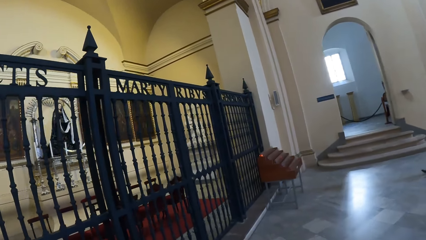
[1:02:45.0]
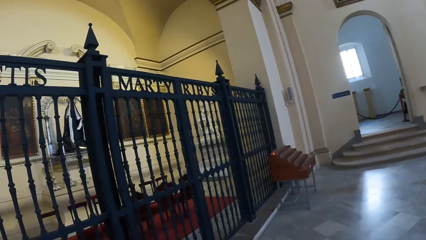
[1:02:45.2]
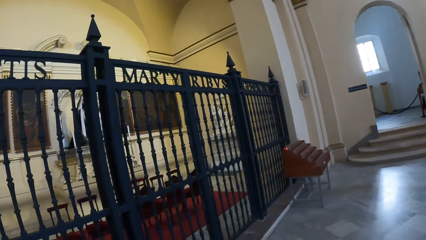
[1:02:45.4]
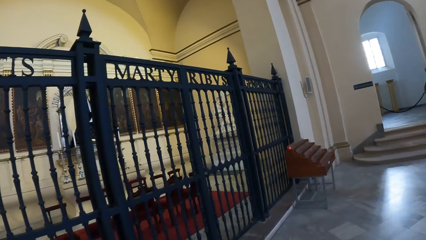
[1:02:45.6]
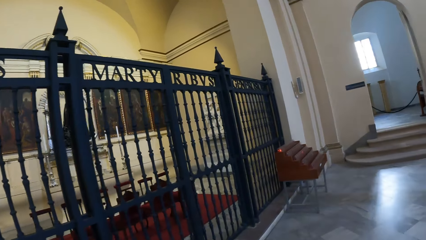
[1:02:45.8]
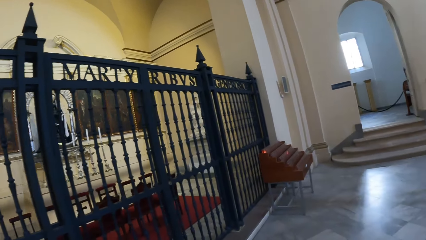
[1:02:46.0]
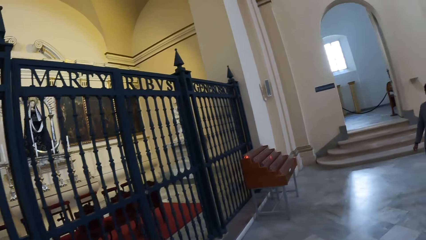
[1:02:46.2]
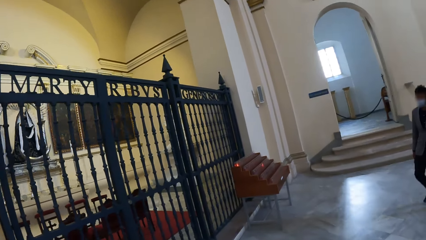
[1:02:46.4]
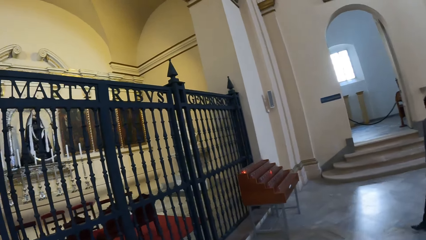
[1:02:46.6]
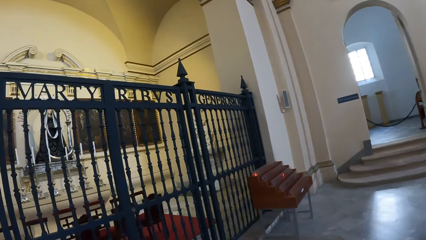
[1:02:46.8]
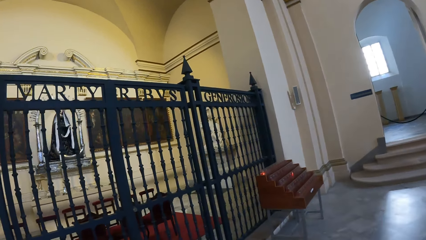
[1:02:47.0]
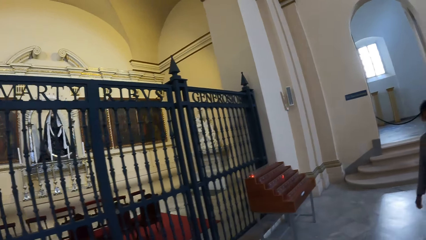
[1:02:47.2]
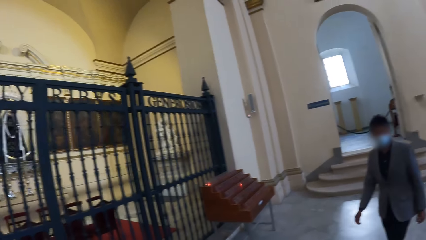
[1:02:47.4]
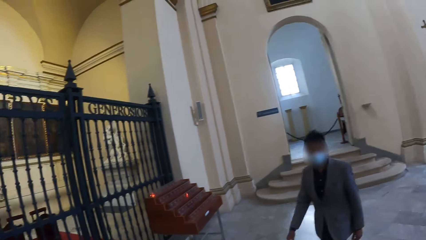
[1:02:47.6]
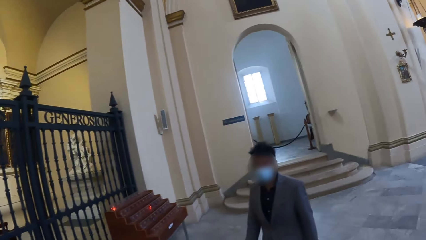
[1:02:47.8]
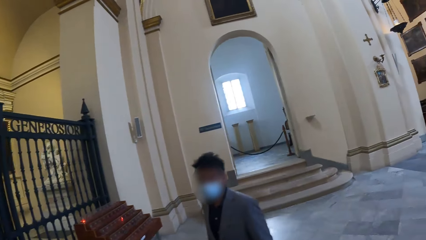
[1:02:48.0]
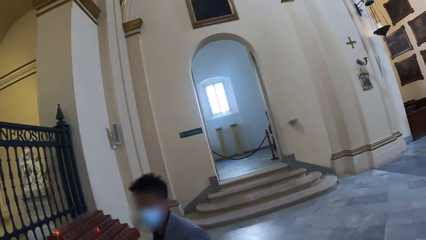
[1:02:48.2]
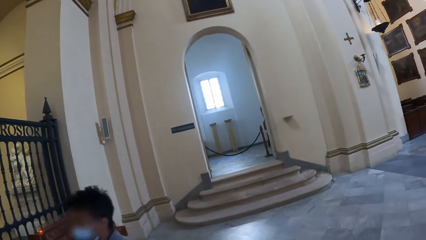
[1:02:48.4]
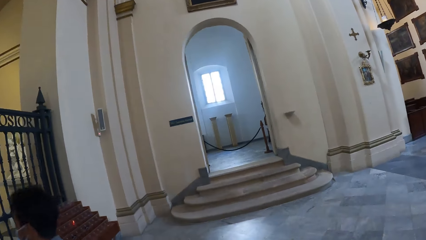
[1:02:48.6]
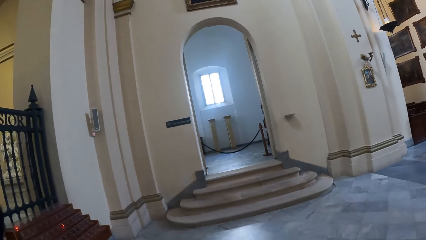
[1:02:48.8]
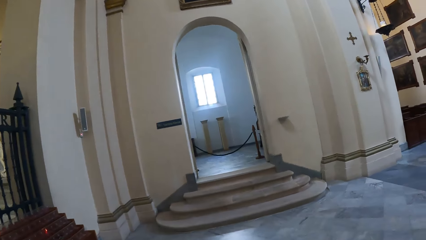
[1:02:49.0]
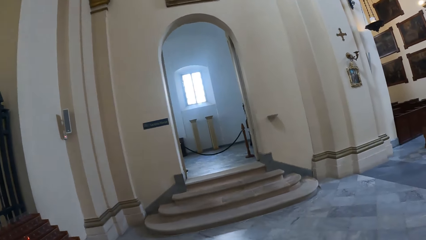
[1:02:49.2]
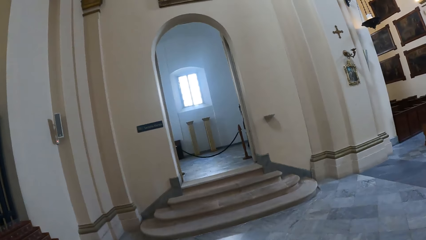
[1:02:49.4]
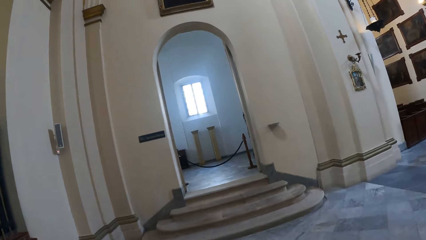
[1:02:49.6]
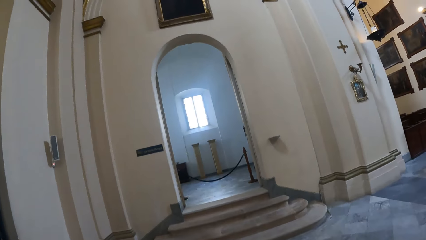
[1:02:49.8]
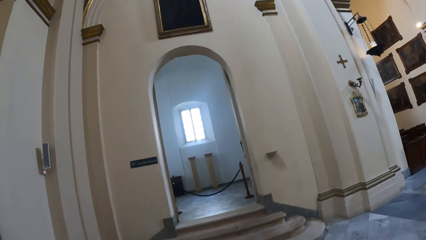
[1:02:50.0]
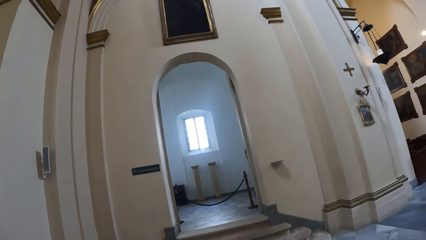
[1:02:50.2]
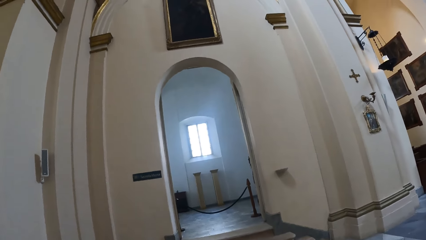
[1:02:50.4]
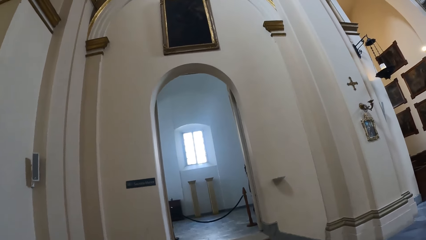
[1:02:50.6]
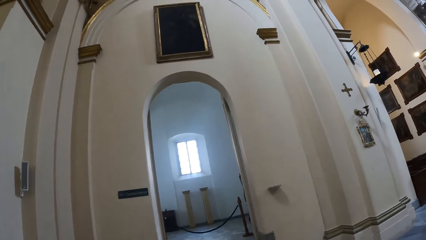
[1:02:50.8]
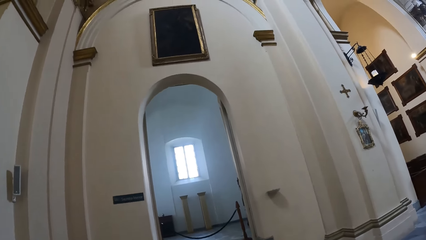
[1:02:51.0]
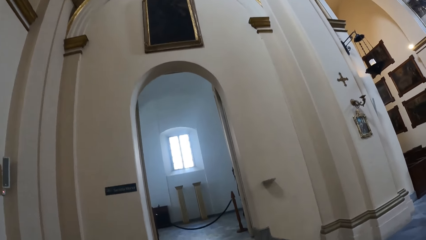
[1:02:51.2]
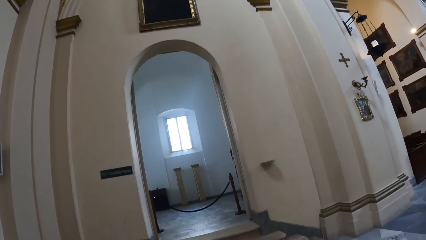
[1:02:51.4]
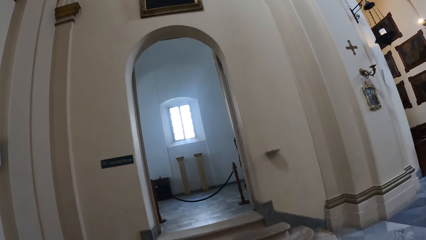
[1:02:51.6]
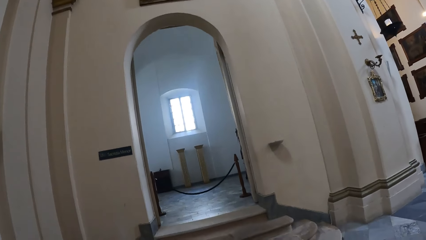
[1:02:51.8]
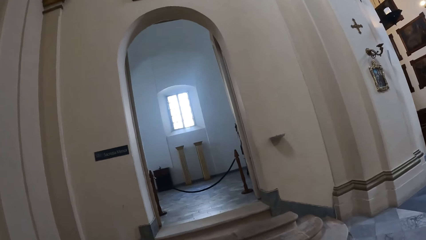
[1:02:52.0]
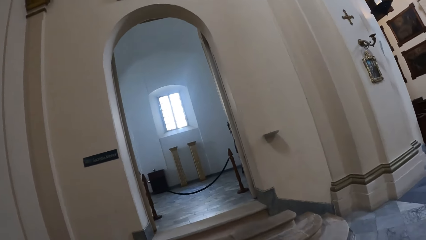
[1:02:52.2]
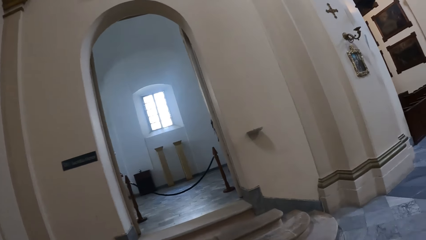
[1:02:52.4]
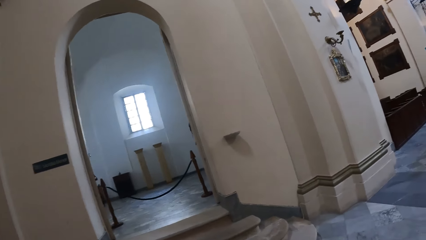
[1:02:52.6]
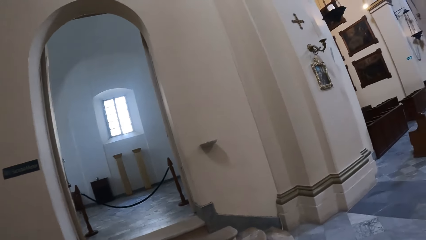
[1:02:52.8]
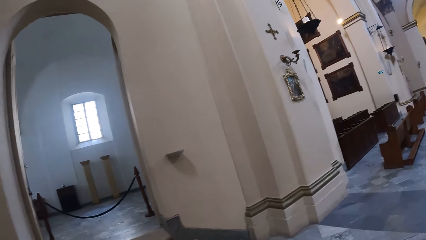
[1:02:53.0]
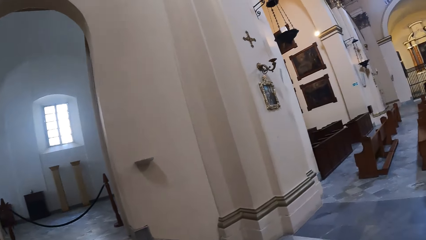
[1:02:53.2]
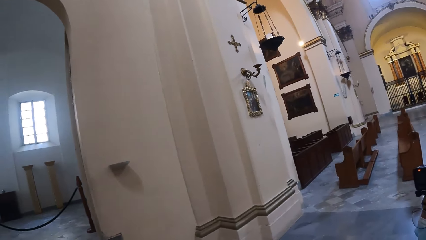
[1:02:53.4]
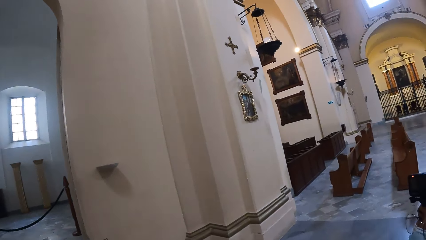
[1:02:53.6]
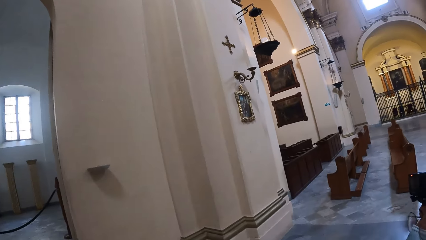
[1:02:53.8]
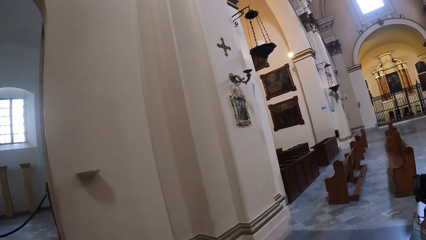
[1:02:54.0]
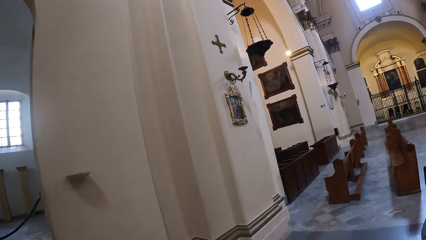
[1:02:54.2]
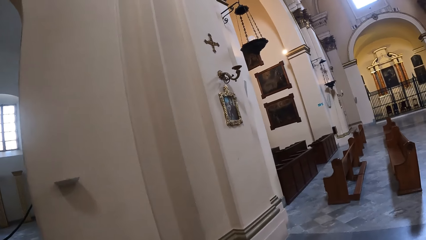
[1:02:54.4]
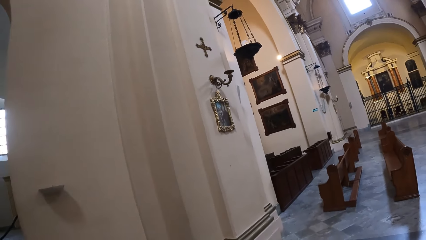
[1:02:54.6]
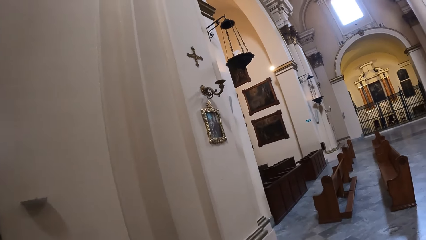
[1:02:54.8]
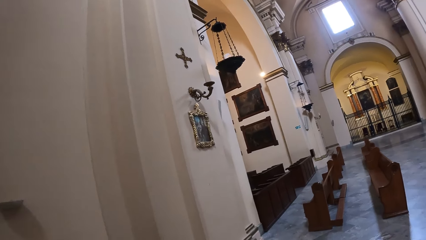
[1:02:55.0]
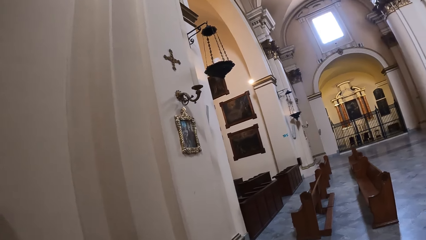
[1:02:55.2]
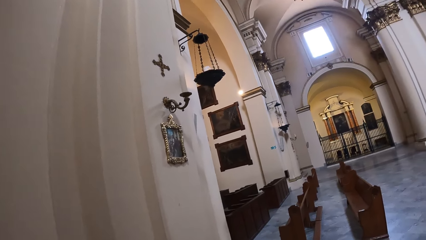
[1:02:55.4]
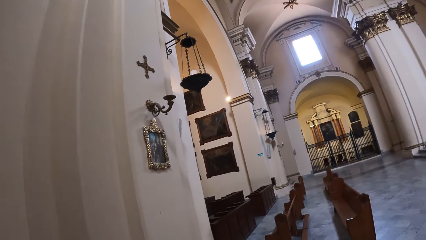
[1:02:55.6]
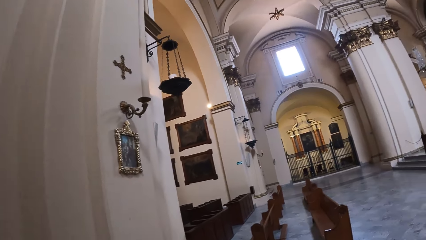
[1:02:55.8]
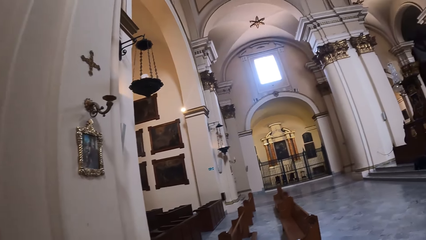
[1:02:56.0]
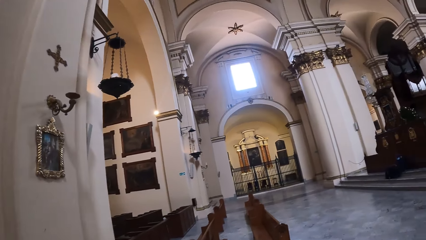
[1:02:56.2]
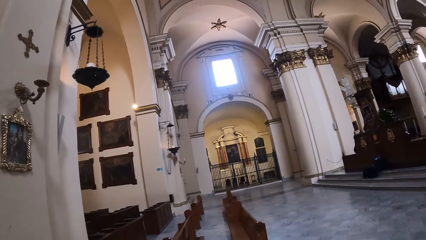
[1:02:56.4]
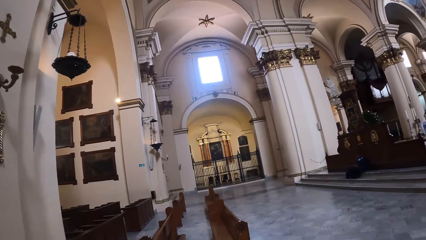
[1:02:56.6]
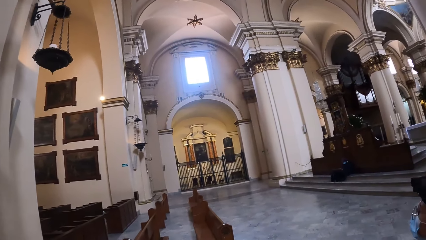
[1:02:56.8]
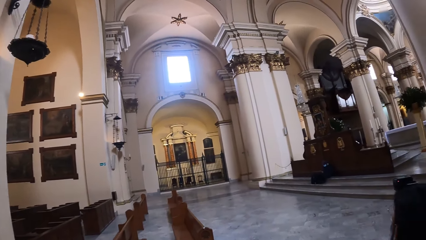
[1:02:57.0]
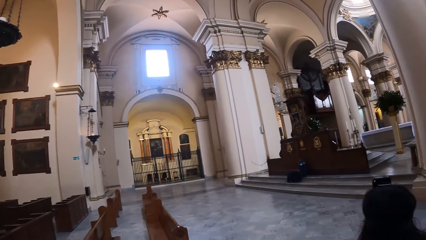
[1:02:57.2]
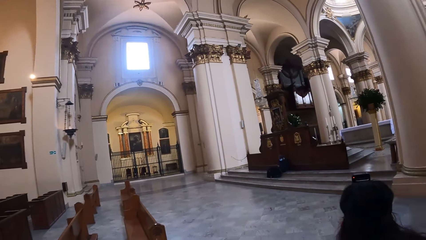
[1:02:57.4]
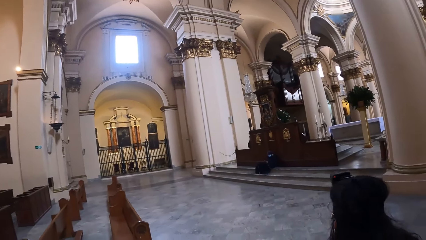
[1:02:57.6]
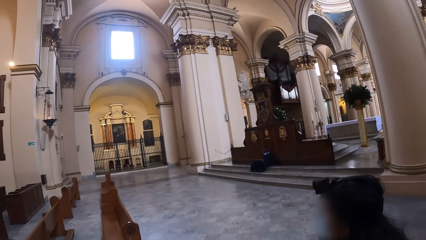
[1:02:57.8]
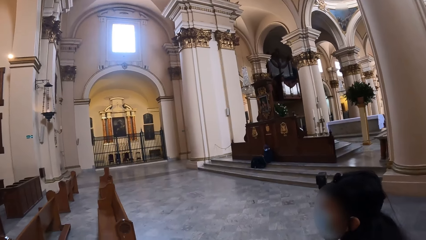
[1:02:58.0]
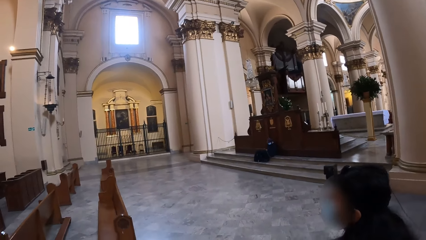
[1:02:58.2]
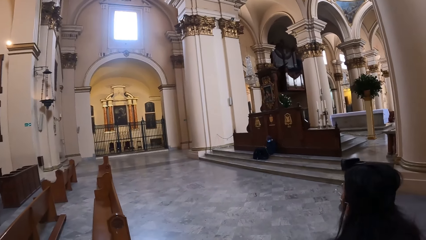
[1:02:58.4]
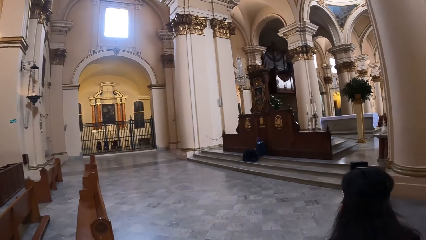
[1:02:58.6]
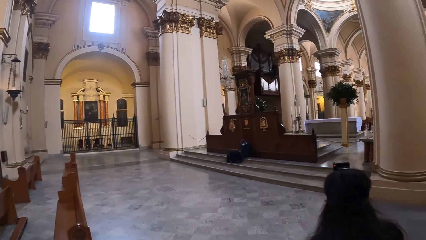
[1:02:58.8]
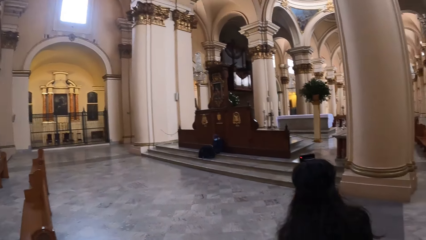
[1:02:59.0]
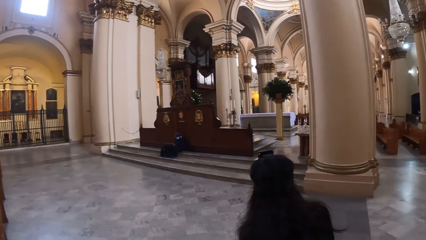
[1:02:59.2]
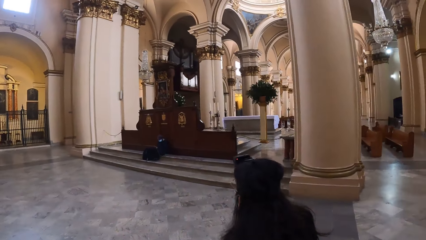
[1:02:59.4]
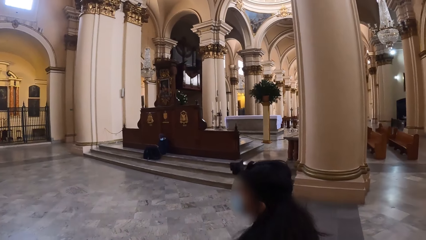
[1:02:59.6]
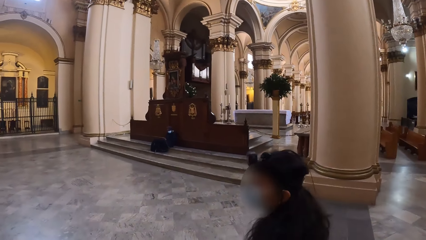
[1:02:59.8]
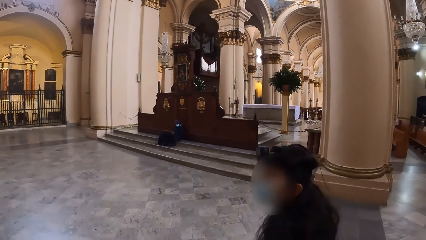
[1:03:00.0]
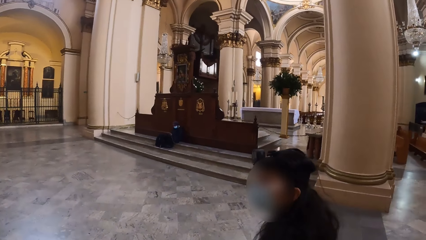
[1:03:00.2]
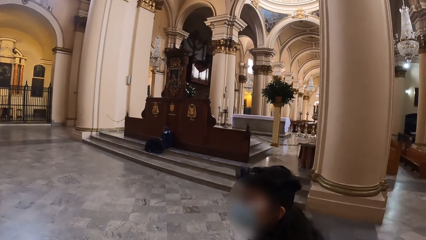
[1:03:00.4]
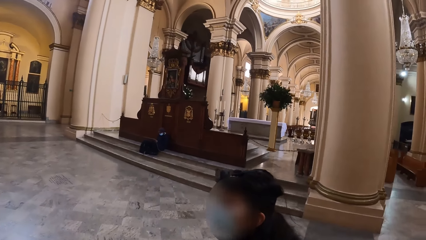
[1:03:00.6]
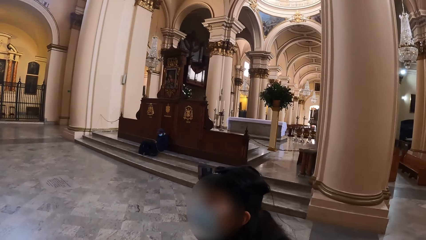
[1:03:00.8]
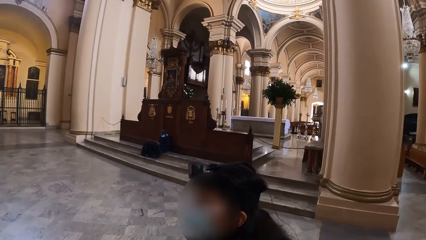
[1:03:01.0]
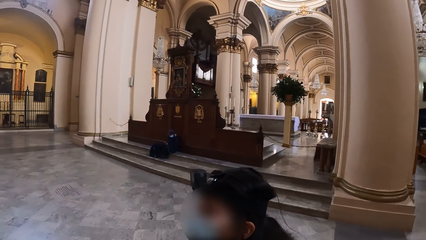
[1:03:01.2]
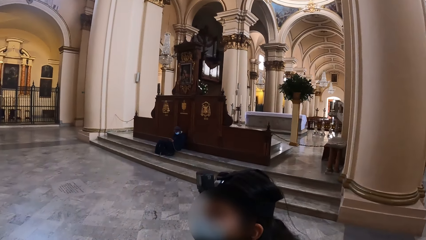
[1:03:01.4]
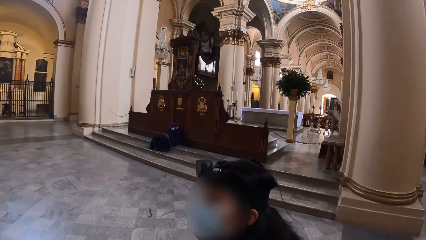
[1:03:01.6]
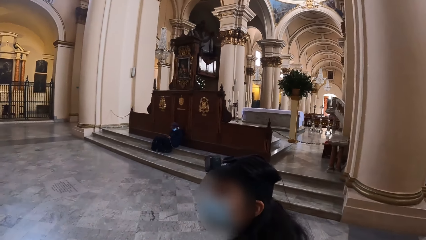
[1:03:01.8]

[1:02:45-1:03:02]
The camera wearer walks. They look around.
